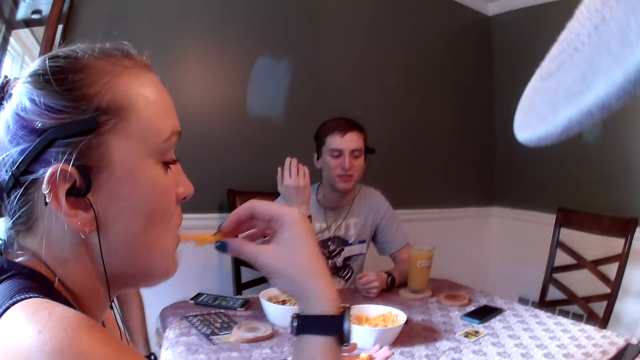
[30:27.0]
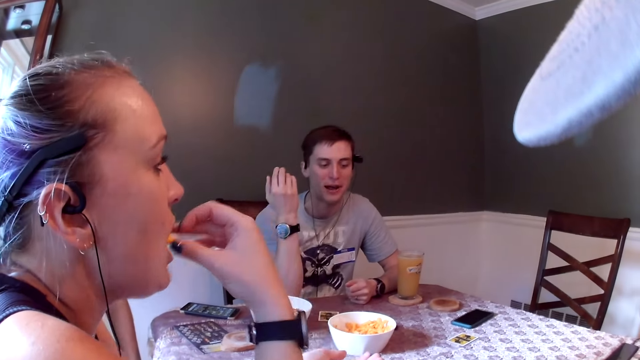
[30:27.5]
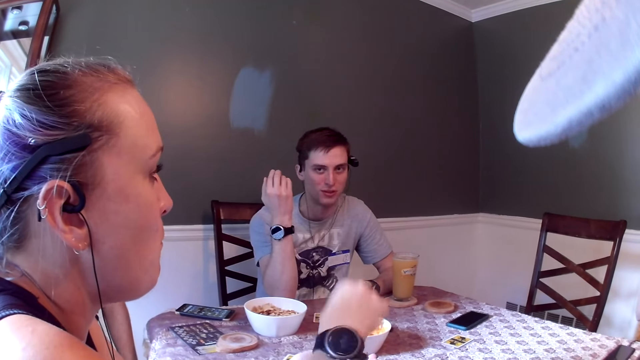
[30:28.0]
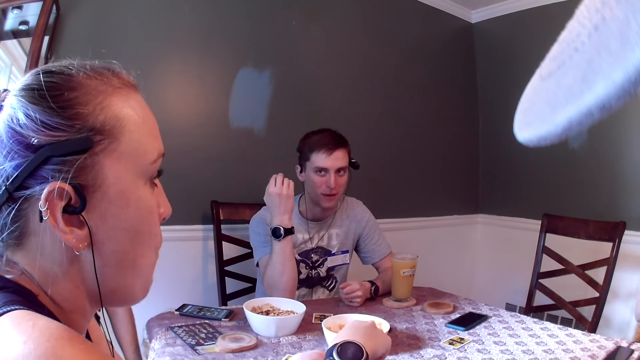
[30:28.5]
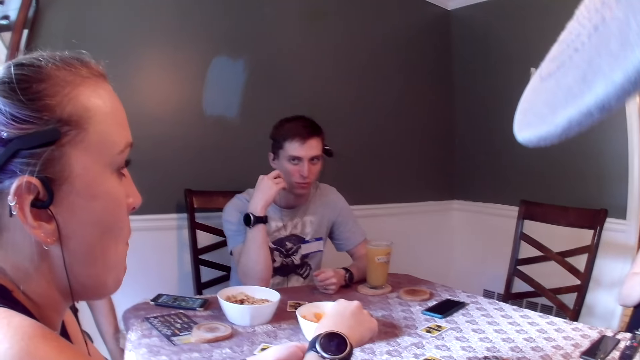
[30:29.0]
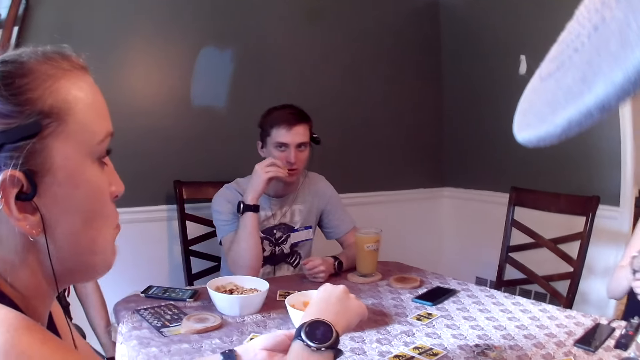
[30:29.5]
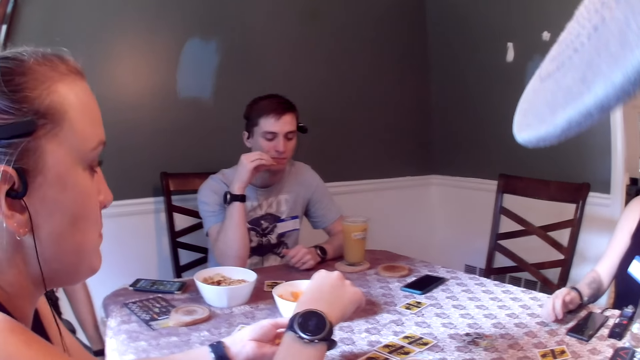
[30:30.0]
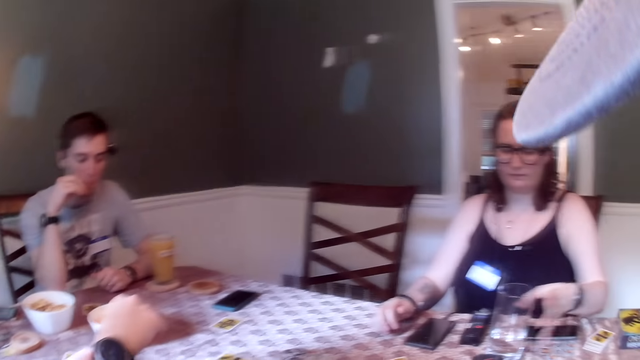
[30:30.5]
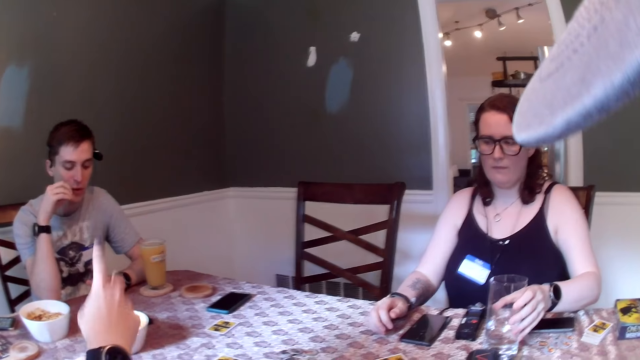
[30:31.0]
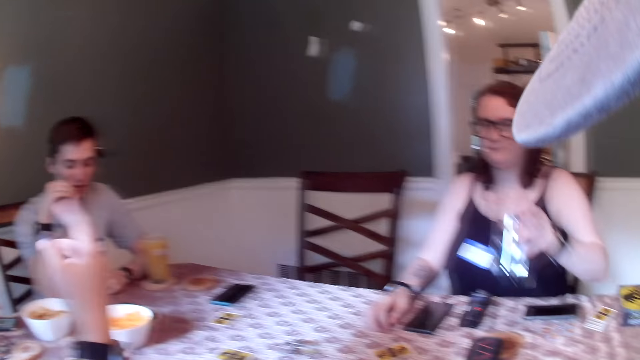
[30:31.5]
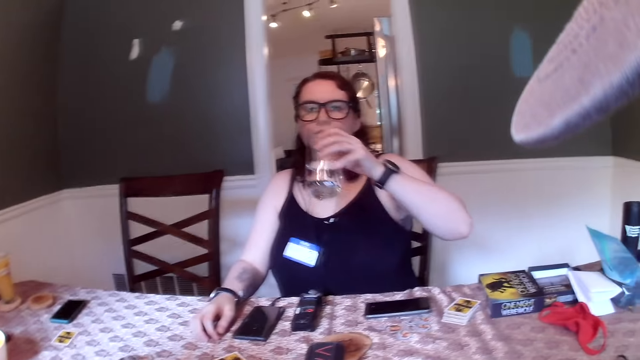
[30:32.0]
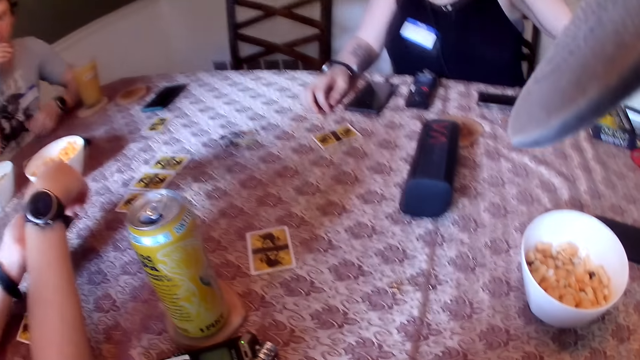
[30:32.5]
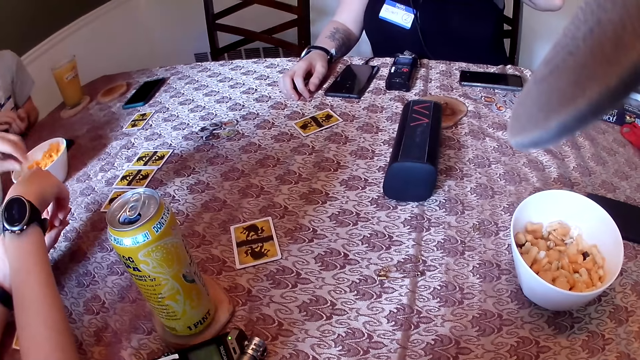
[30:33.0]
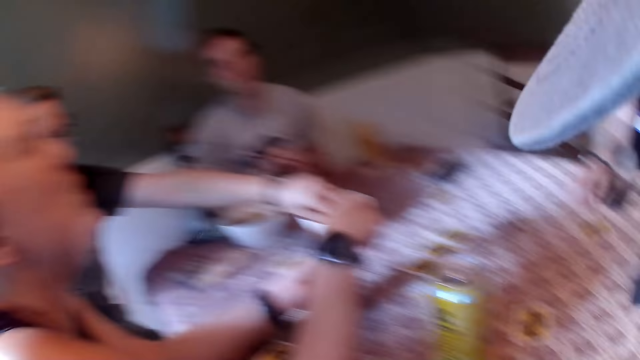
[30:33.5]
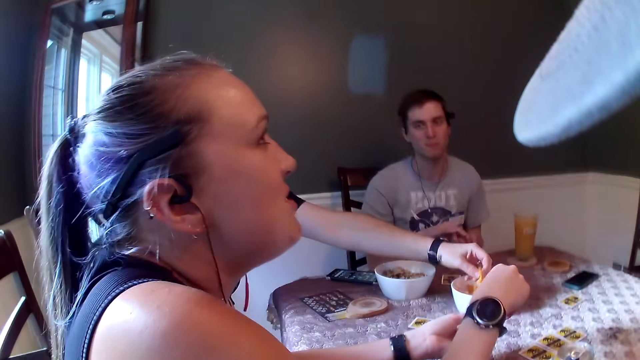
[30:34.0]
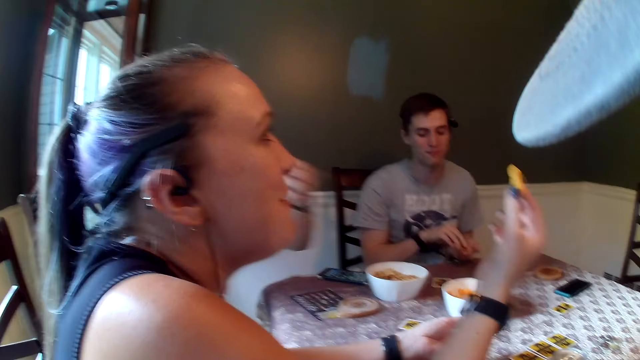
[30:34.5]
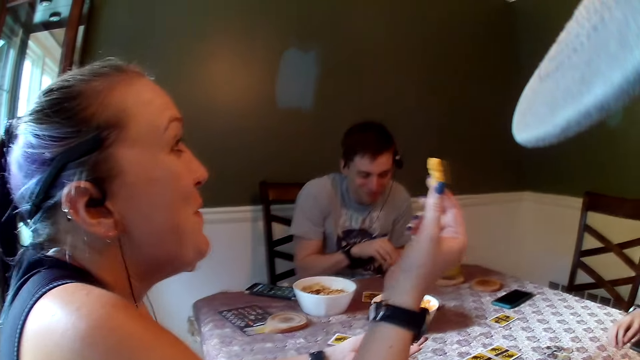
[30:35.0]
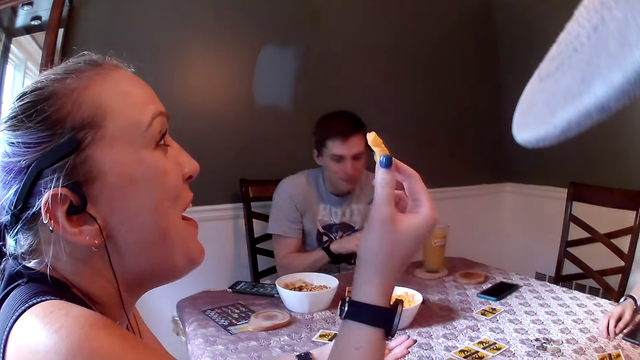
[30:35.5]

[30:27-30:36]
The woman eats the chips in her right hand and picks chips from her left hand with her right hand. Another woman adjusts a watch strap in her right hand with her left hand, places her right hand on the dining table, picks a glass cup from the dining table, and drinks from the glass cup in her left hand. A man picks a chip from the bowl on the dining table with his left hand. Another man picks chips from his left hand with his right hand. The first woman picks chips from her left hand with her right hand.

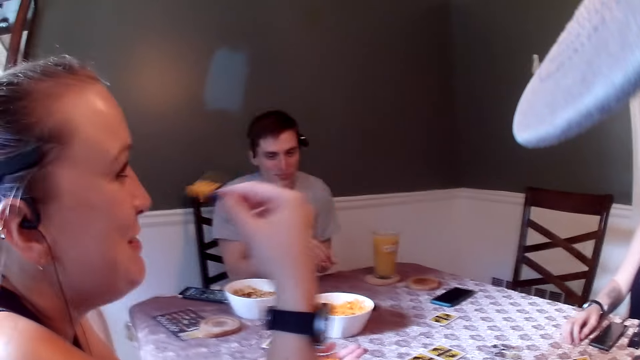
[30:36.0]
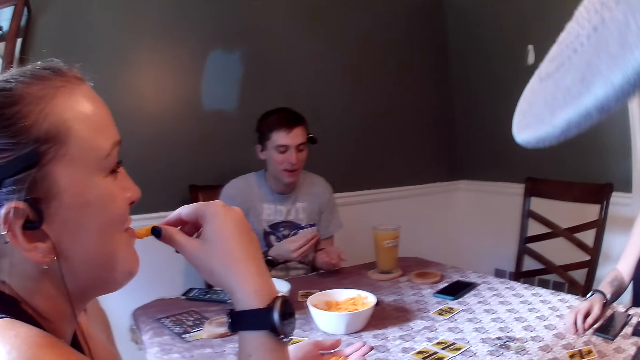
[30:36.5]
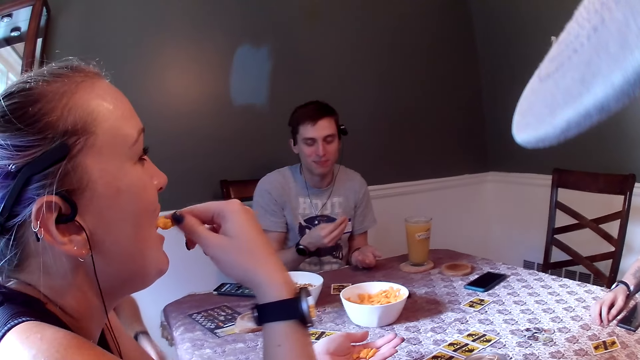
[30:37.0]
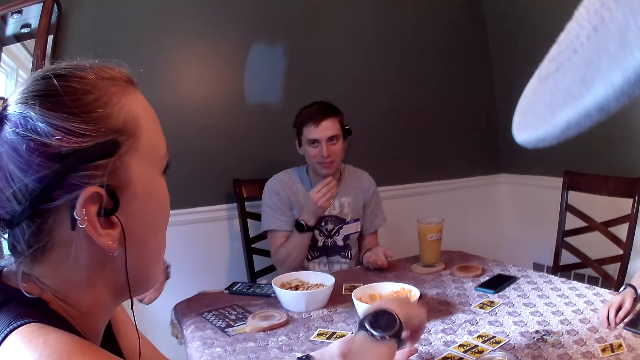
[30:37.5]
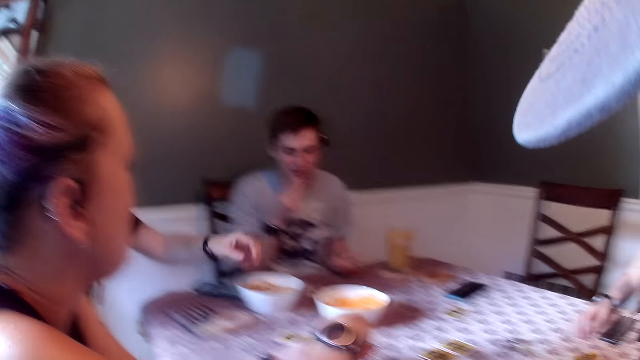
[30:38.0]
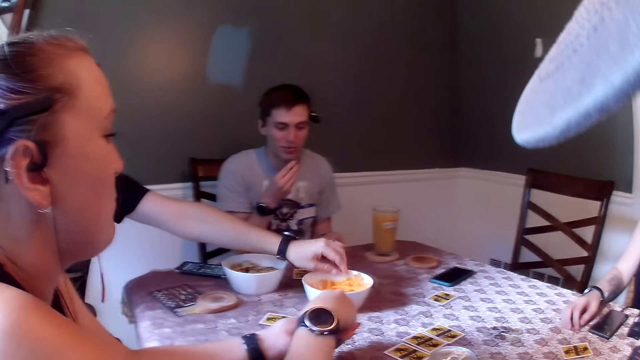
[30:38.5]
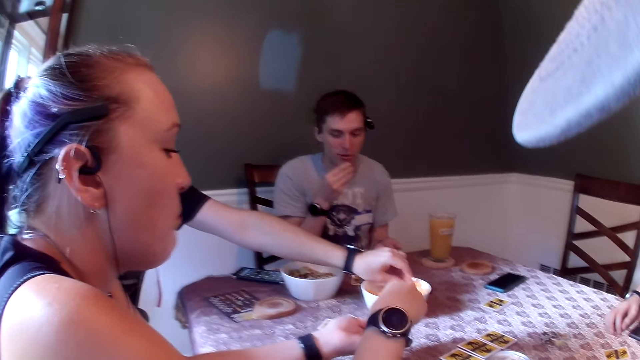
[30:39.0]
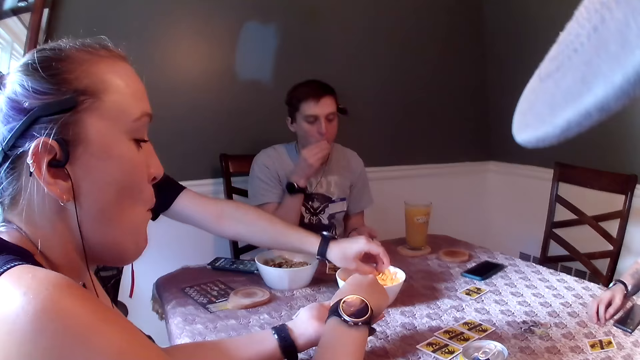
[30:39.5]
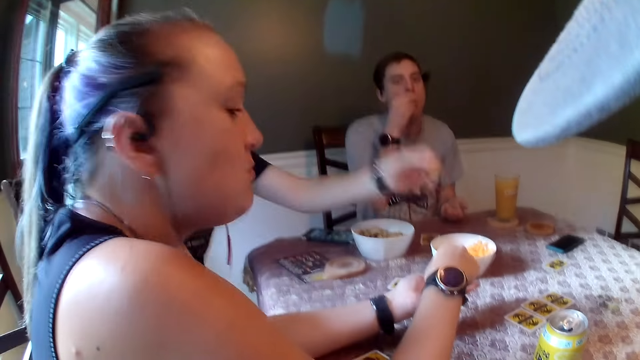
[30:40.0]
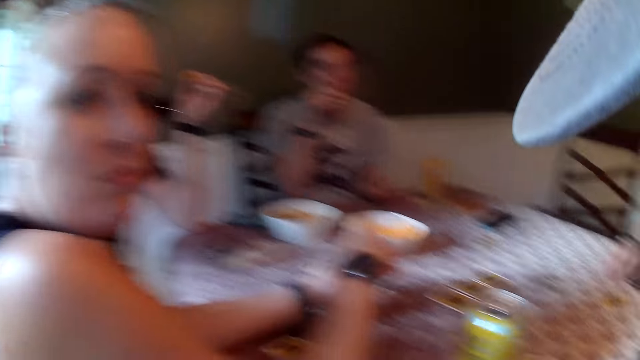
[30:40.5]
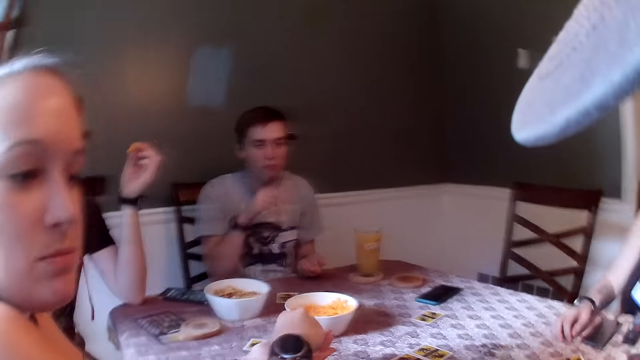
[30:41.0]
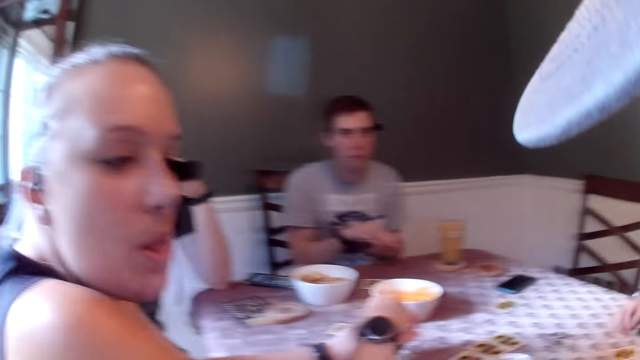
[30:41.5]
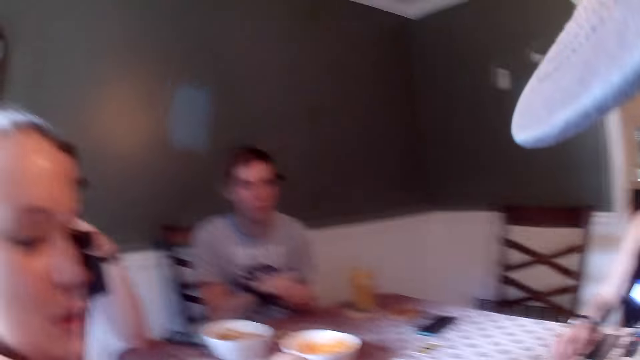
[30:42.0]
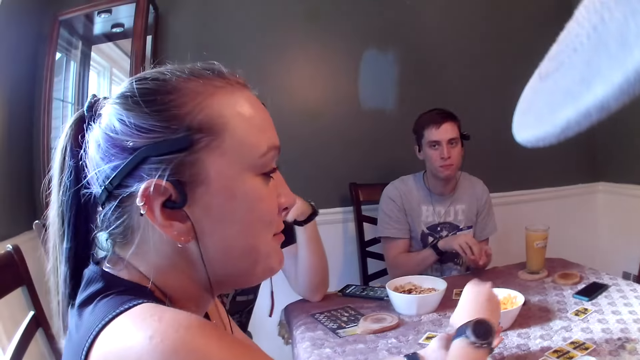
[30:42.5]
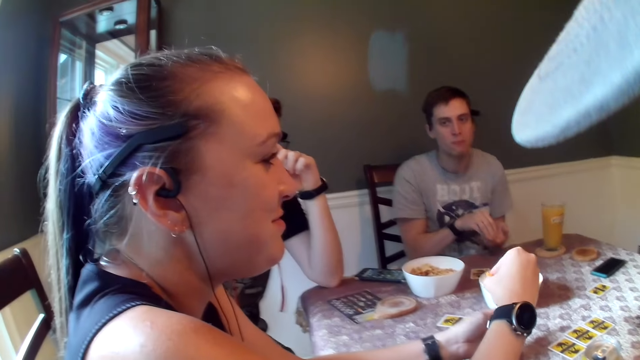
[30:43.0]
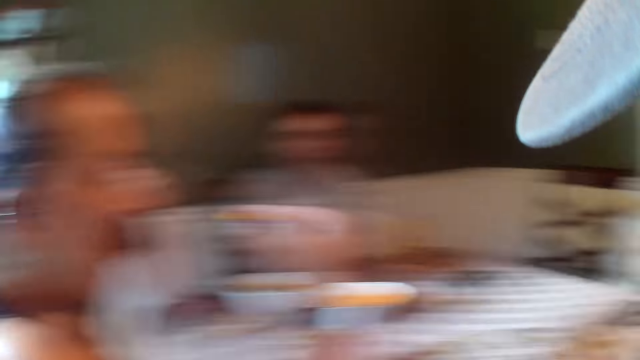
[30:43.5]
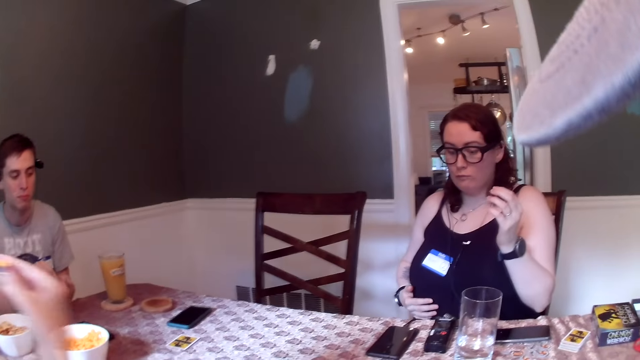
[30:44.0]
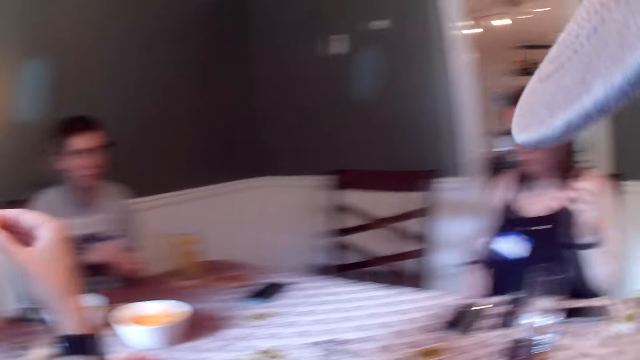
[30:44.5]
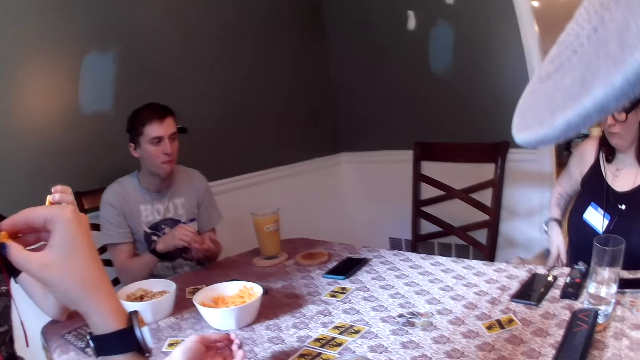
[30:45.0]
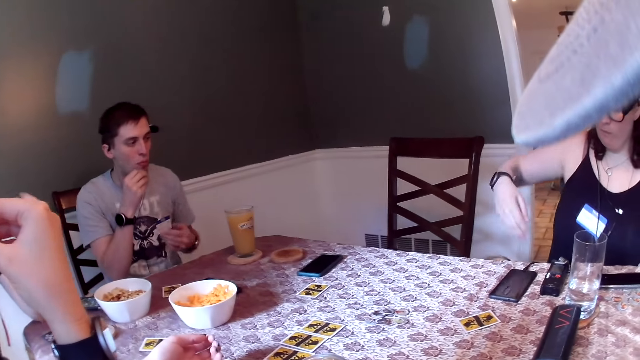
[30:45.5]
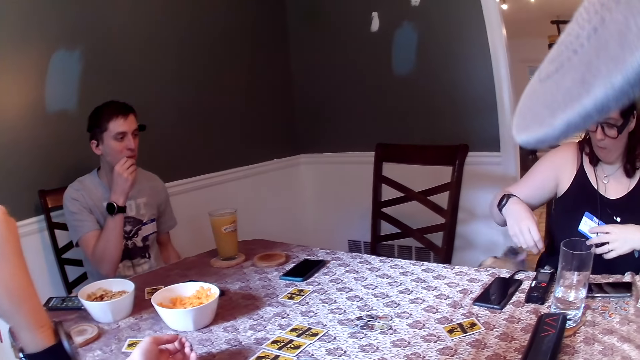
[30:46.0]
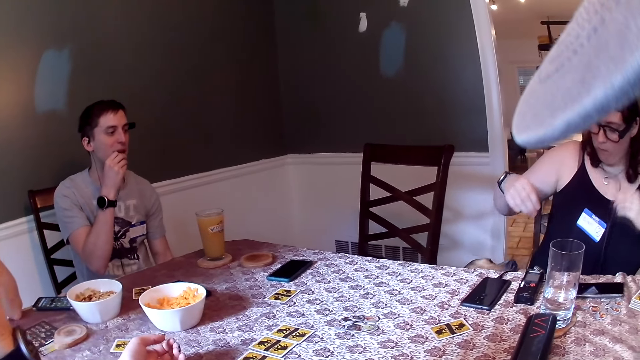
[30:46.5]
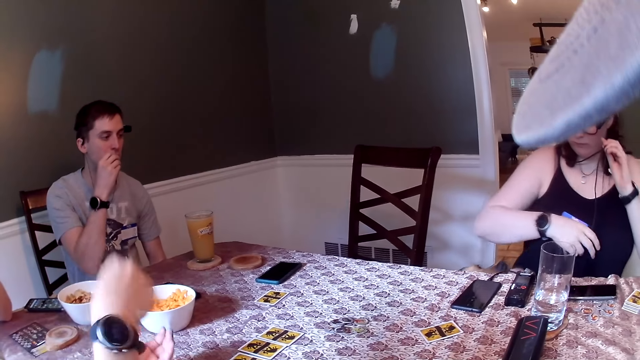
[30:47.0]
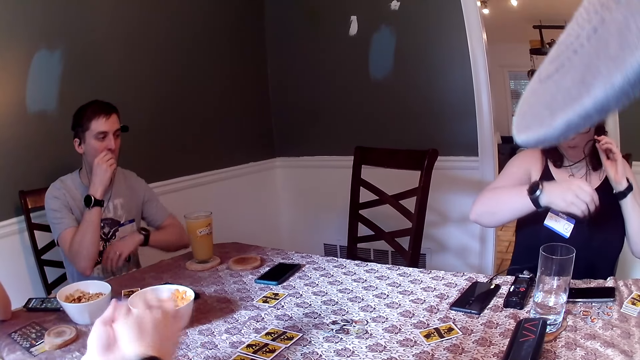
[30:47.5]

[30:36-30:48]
The woman eats the chips in her right hand. The man picks a chip from the bowl on the dining table with his left hand. The woman picks chips from her left hand with her right hand. Another man eats the chips in his right hand. The camera wearer talks to a woman. The first man eats the chips in his left hand. The other man picks chips from his left hand with his right hand. The camera wearer looks around. The dog interacts with another woman. The first woman eats the chip in her right hand.
